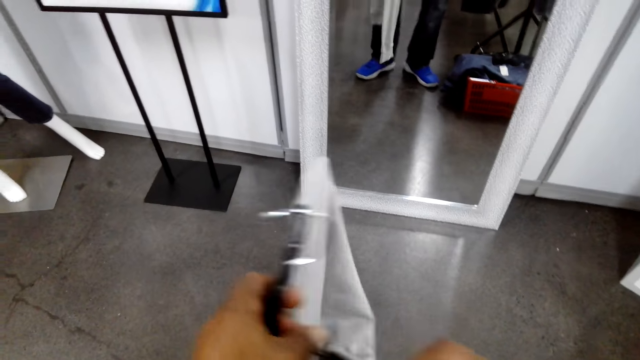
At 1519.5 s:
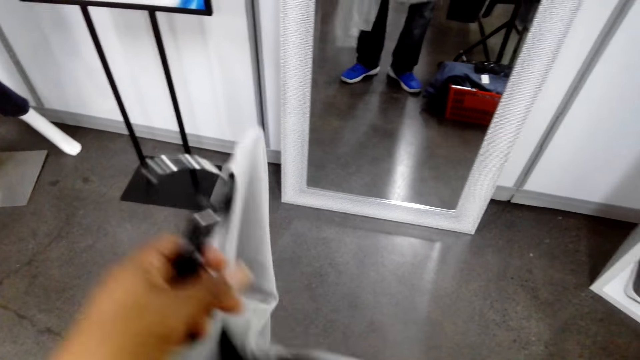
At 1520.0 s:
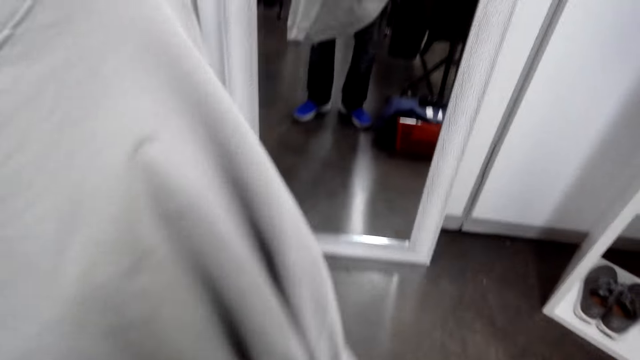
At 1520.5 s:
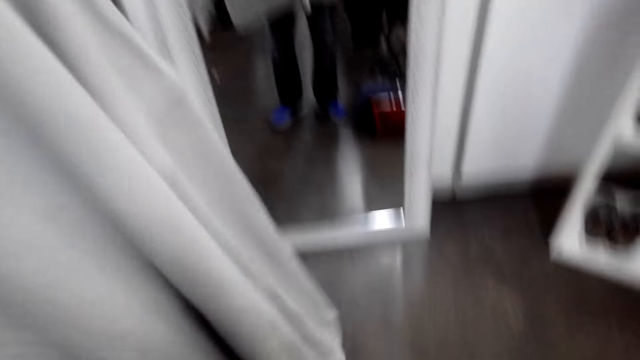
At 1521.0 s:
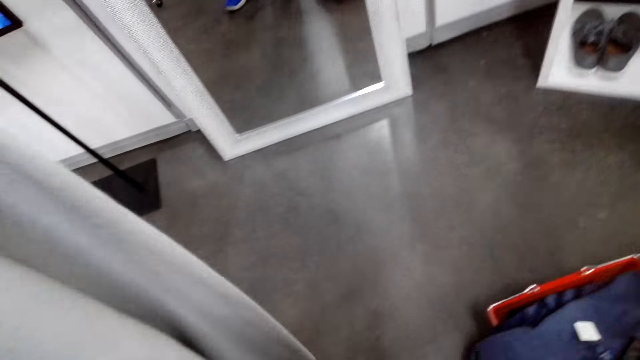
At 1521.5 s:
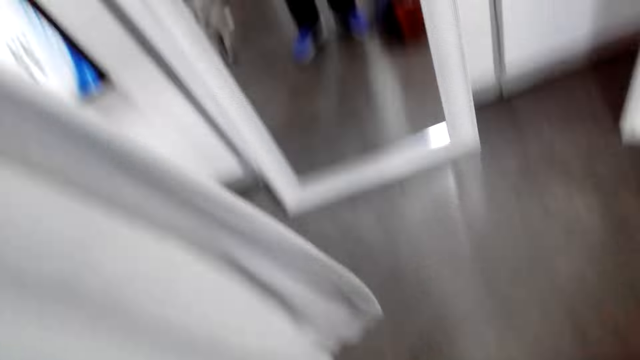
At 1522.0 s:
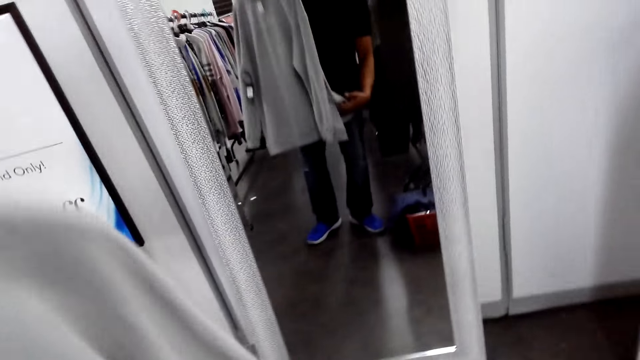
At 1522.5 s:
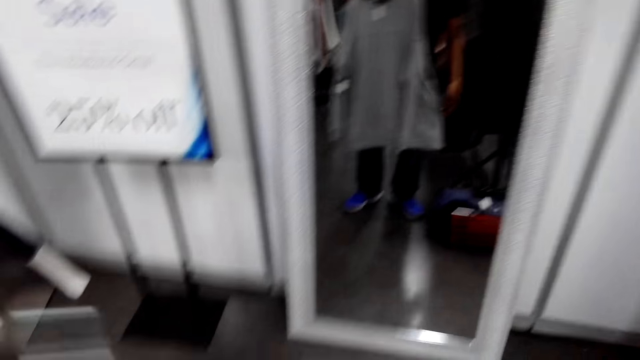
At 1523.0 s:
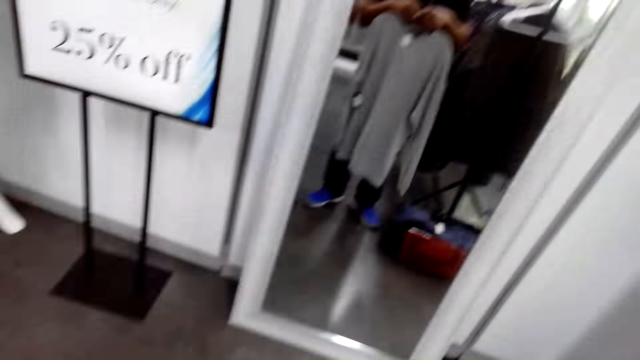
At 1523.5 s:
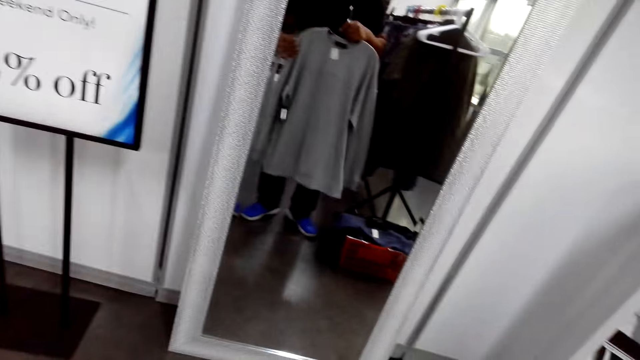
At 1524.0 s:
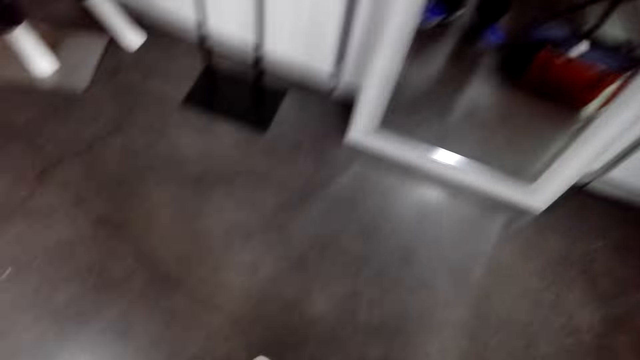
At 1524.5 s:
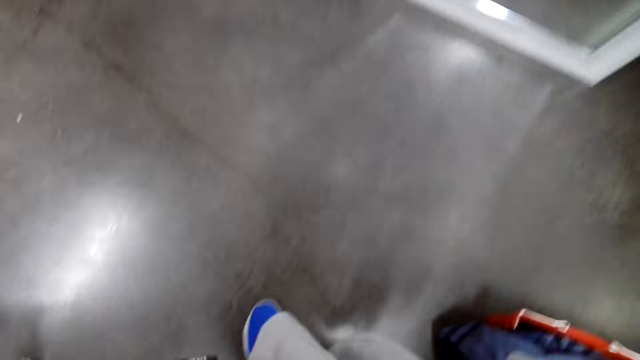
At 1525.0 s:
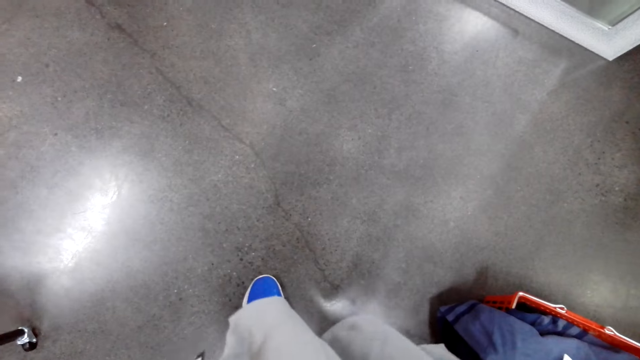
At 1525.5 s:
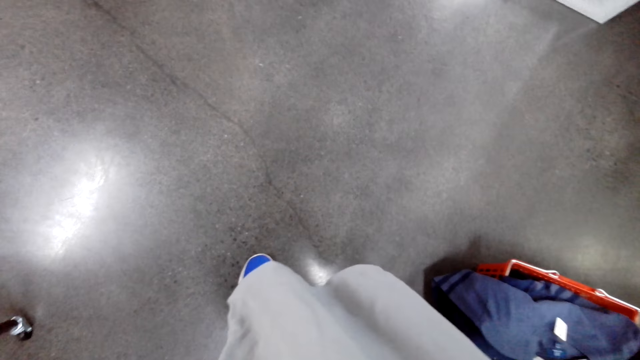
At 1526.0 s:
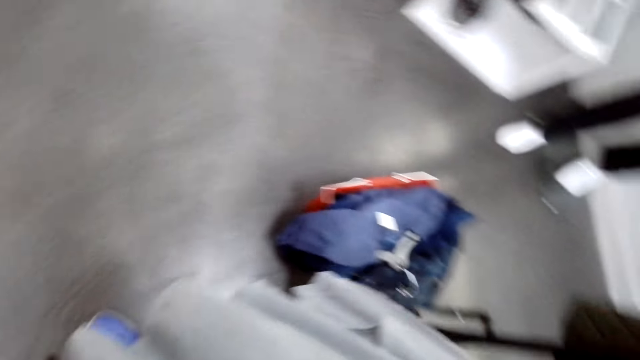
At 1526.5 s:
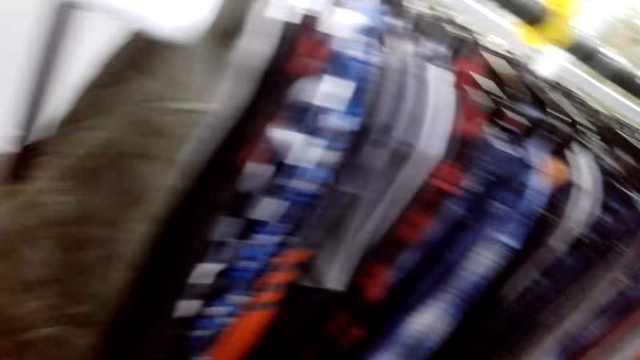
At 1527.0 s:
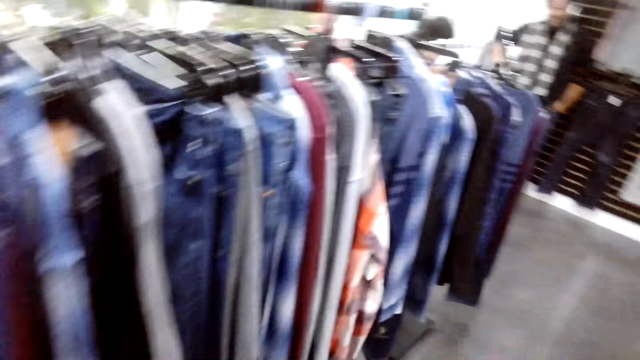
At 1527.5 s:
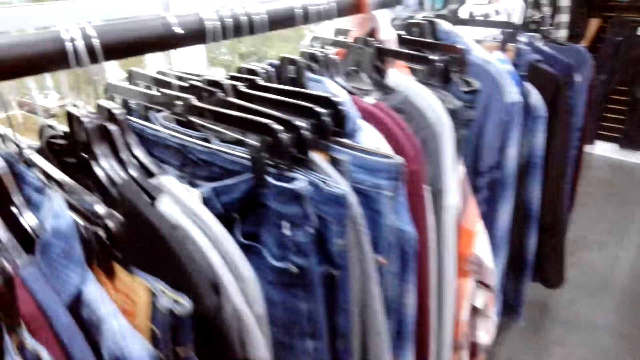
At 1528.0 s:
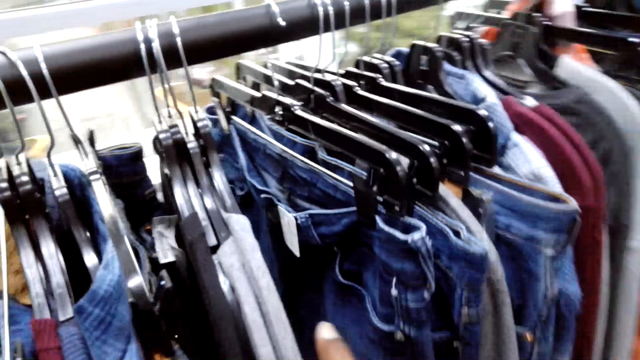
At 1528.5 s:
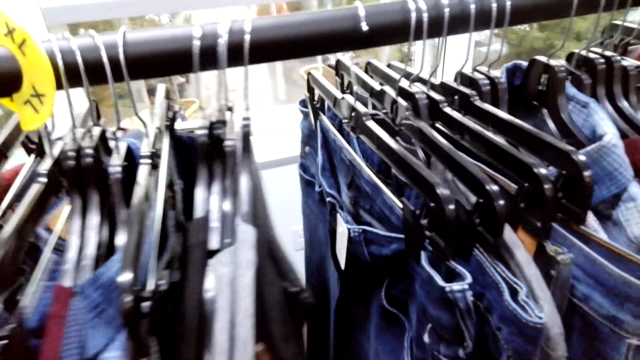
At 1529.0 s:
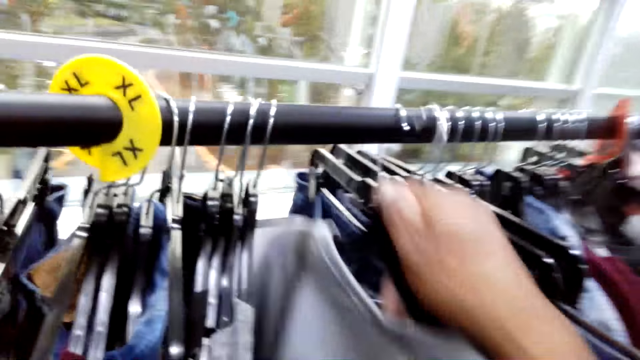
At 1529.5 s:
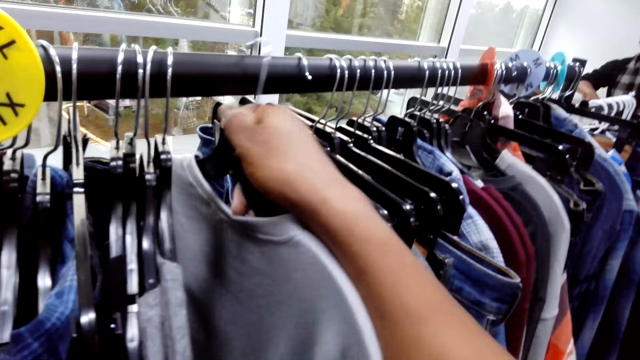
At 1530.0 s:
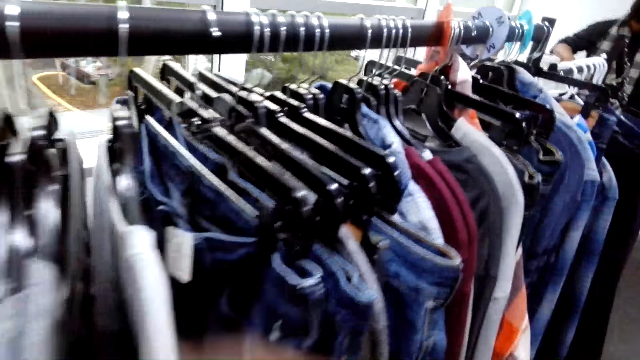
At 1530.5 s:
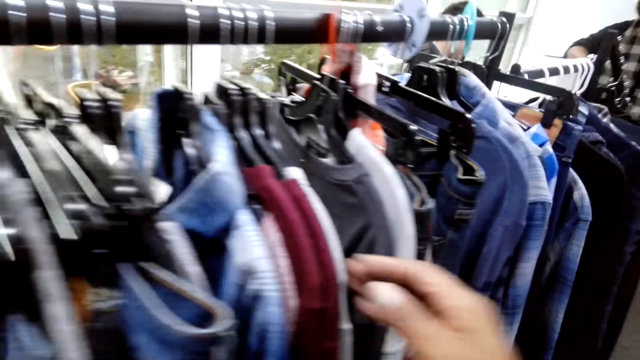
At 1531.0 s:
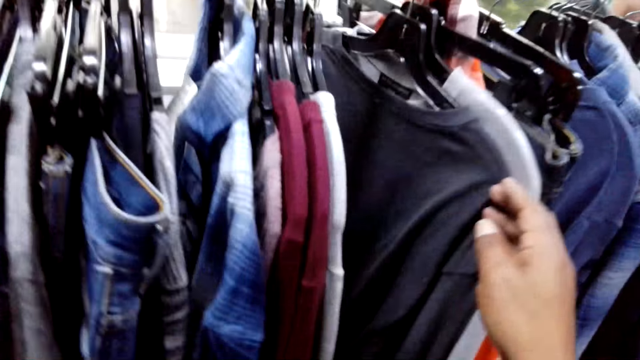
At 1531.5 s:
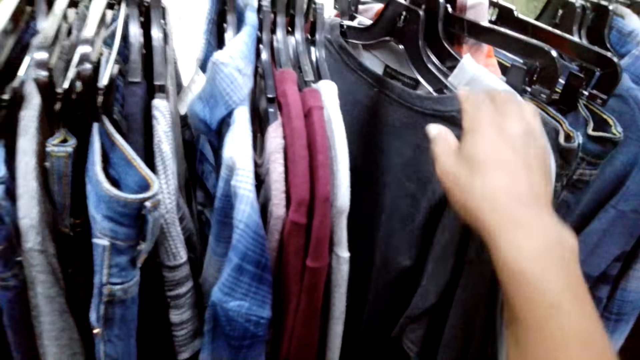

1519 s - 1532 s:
The camera wearer walks in the closet. They touch clothes. They hang the sweatshirt on the rod.

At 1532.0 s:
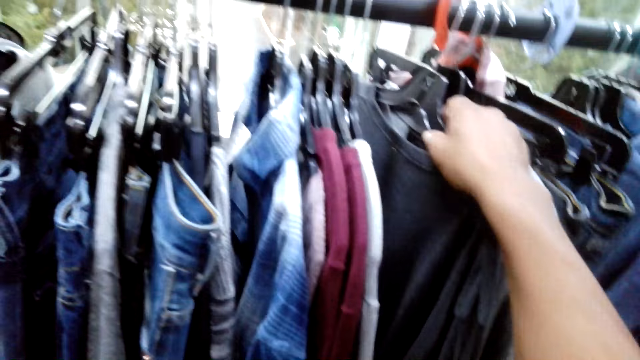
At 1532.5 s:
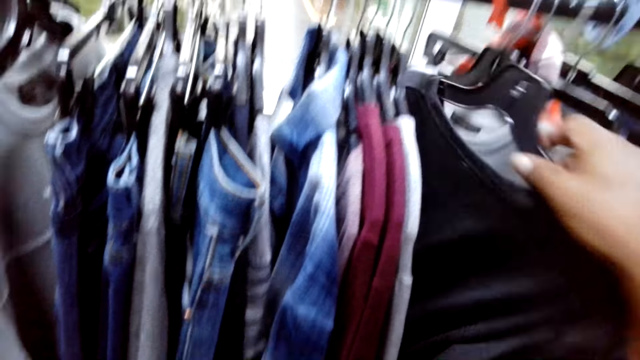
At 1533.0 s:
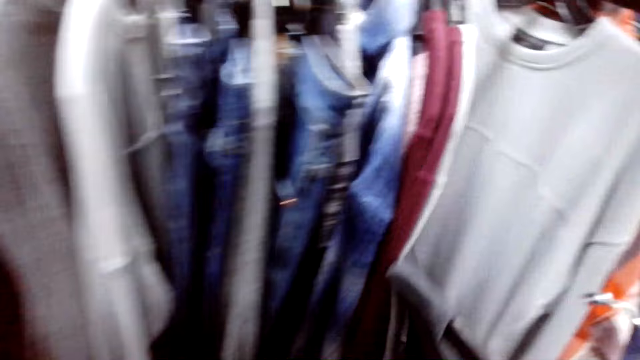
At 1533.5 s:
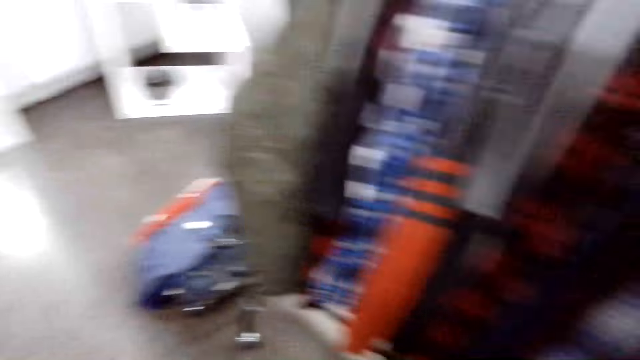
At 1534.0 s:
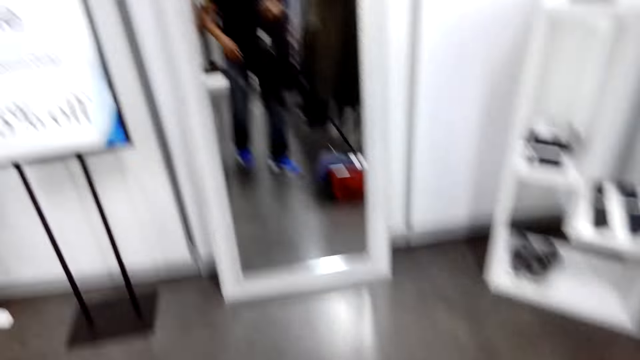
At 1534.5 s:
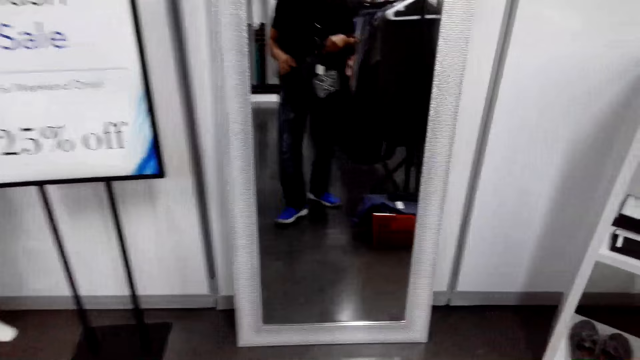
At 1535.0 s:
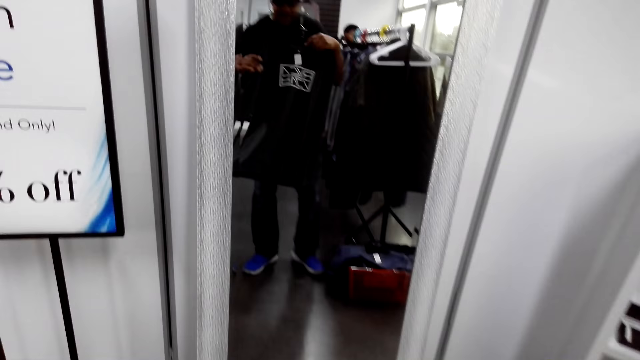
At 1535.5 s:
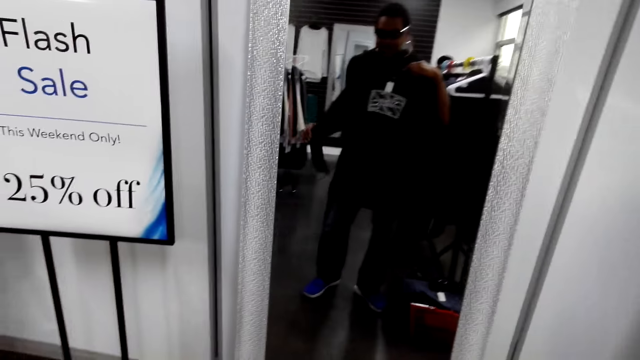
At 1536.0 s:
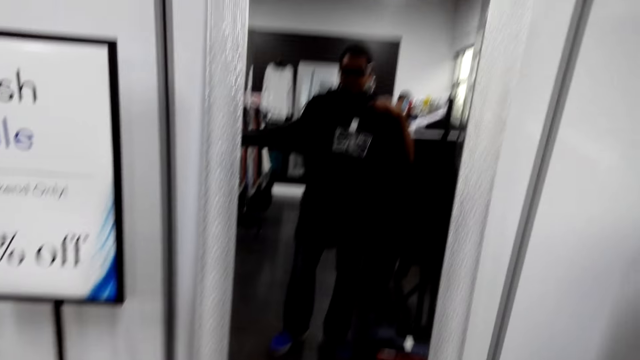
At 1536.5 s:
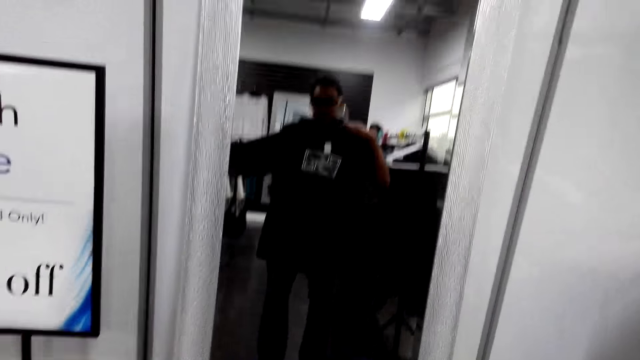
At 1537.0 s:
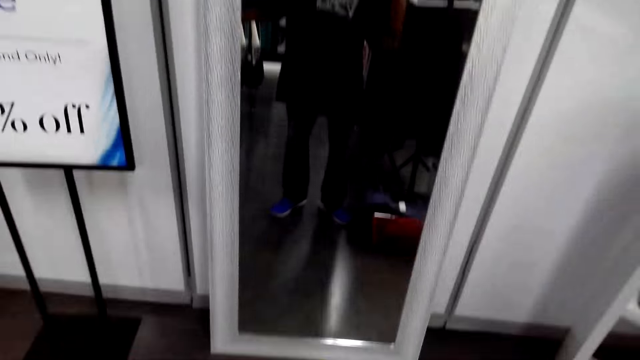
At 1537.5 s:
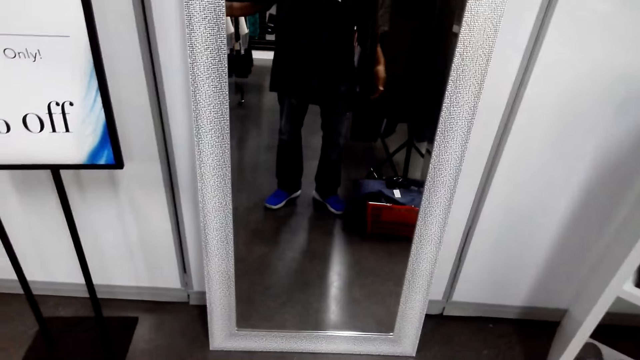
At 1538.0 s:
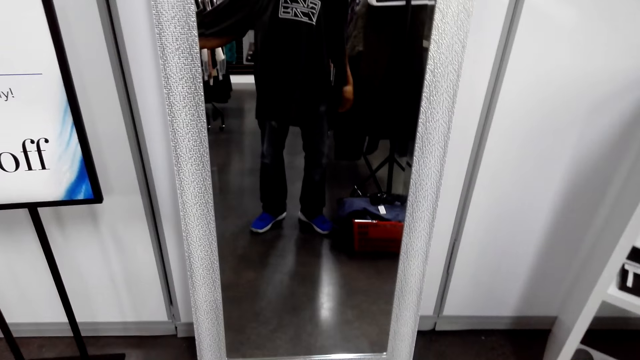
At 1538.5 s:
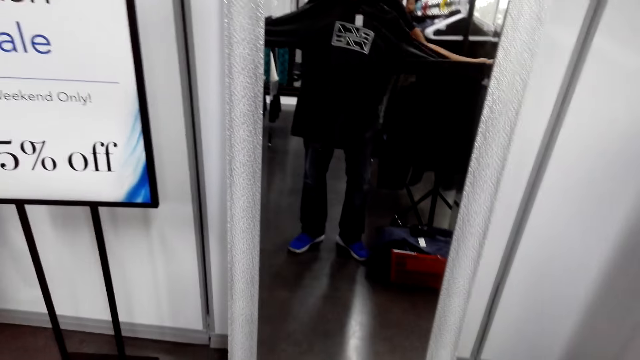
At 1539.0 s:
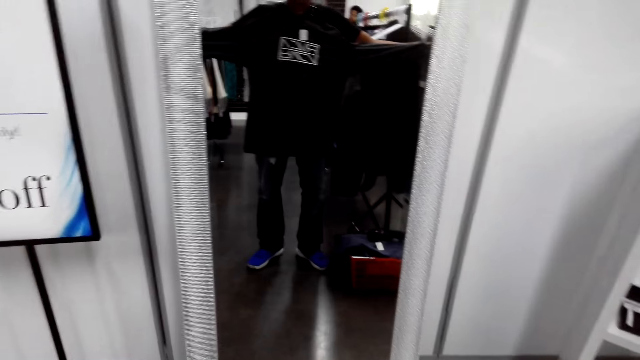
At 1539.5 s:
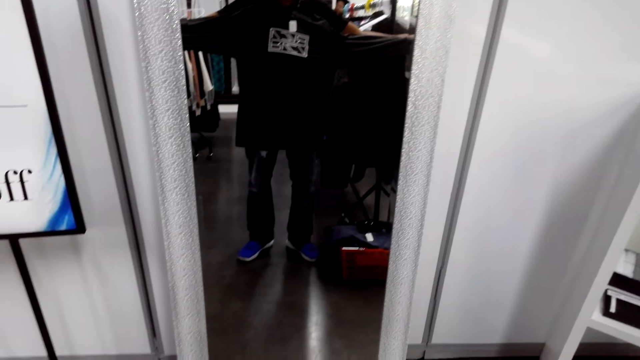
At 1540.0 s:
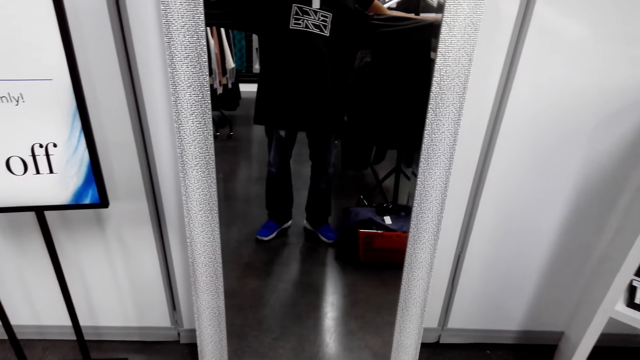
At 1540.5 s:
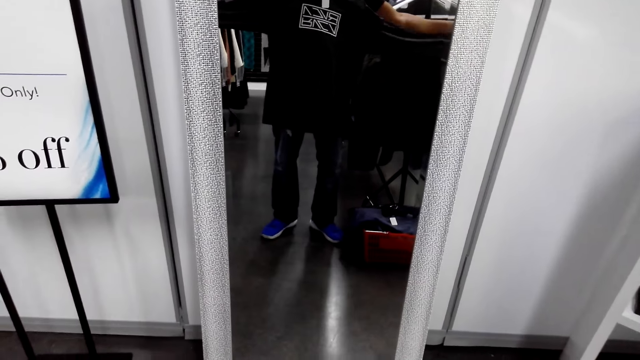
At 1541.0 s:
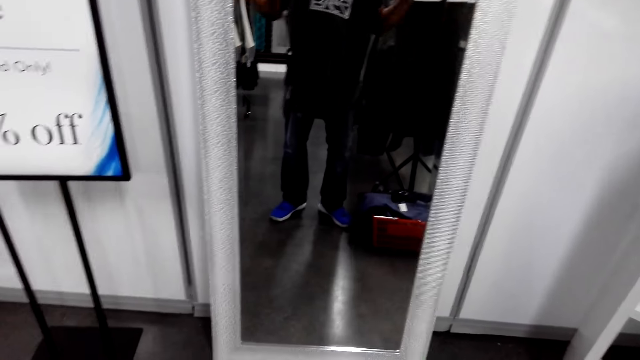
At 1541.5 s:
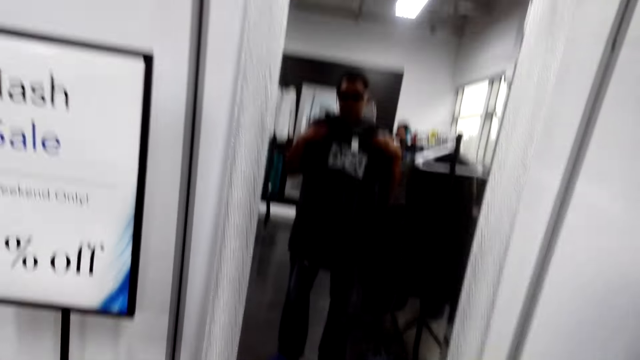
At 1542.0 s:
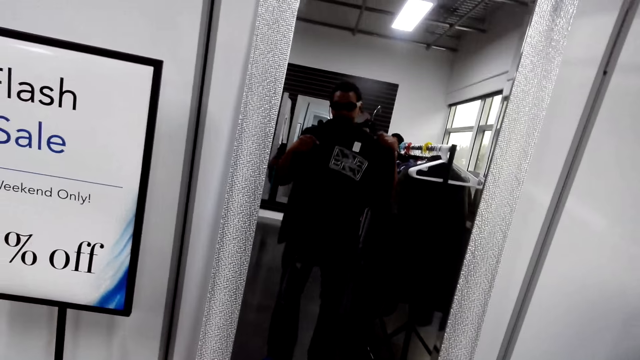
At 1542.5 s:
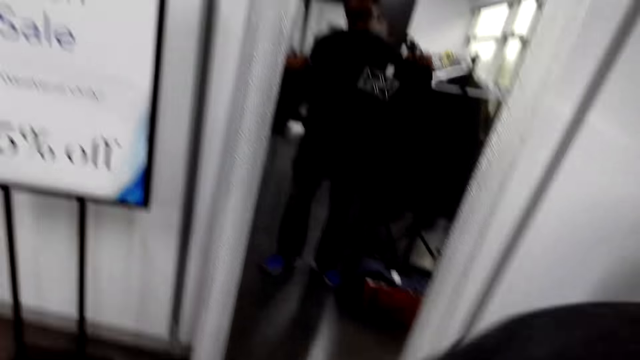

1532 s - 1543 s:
The camera wearer picks up a t-shirt. They hold the t-shirt. They look in the mirror. They hold the sleeves.
